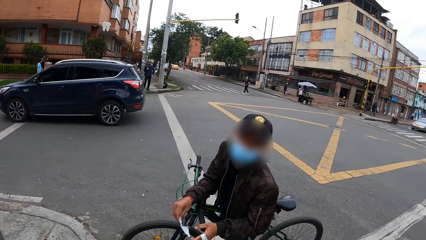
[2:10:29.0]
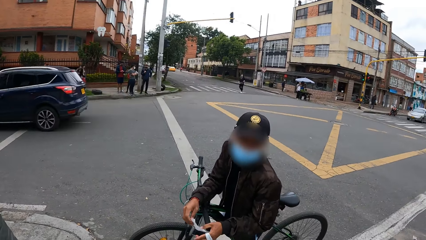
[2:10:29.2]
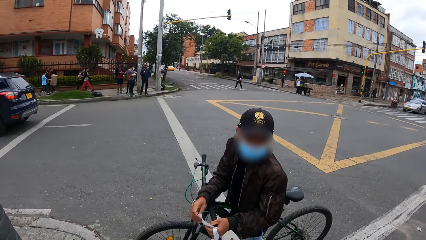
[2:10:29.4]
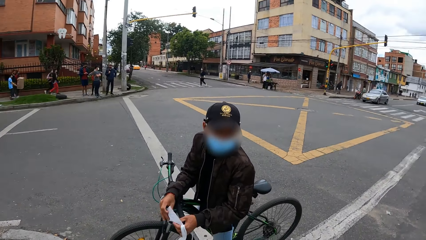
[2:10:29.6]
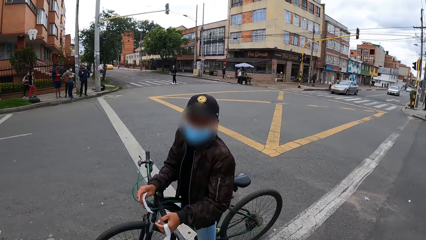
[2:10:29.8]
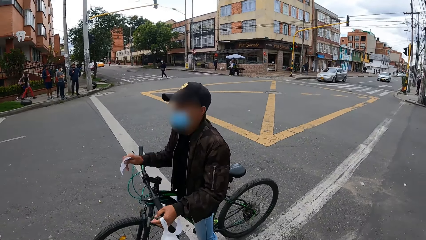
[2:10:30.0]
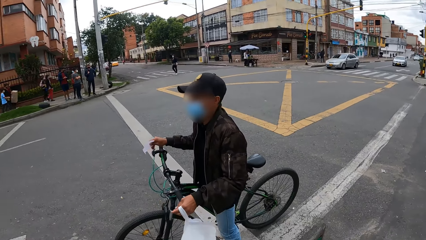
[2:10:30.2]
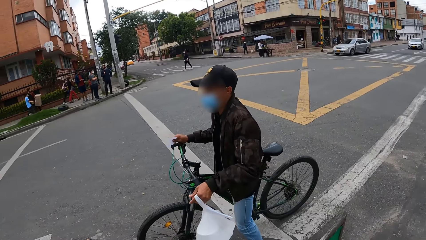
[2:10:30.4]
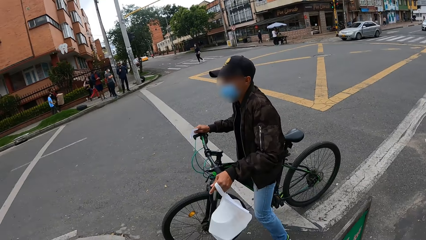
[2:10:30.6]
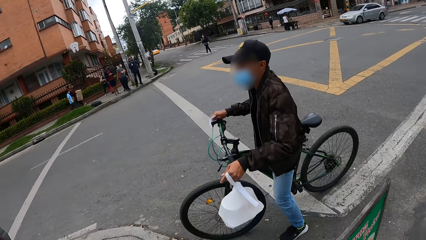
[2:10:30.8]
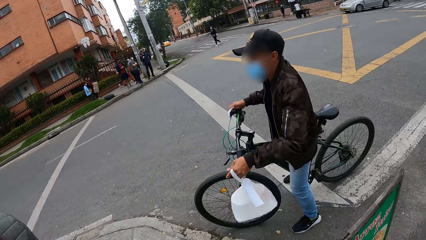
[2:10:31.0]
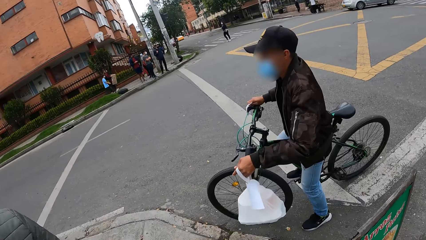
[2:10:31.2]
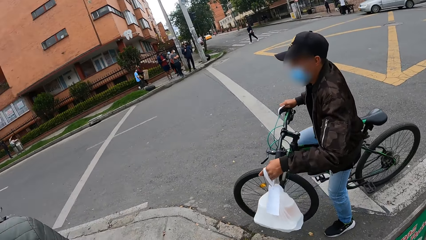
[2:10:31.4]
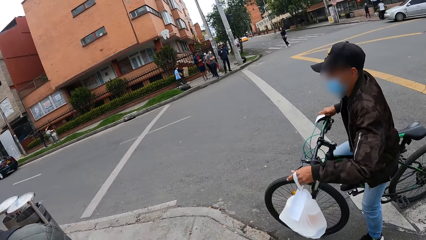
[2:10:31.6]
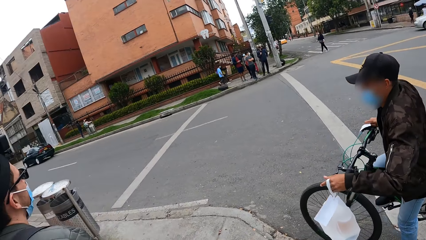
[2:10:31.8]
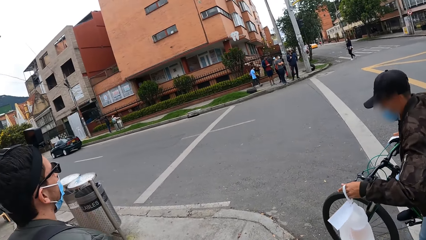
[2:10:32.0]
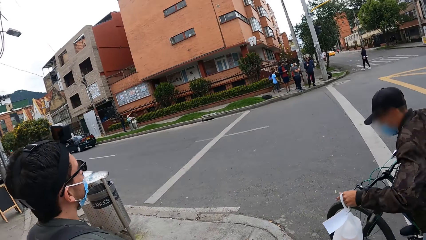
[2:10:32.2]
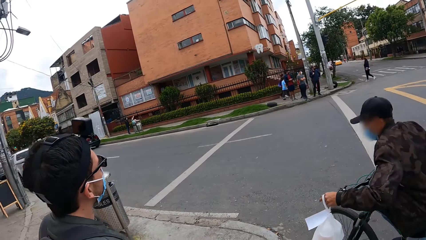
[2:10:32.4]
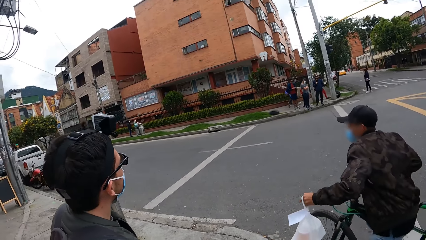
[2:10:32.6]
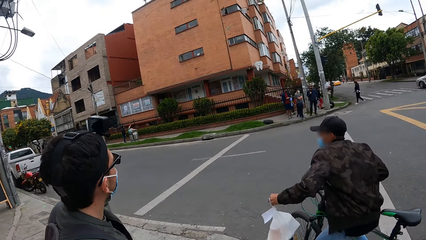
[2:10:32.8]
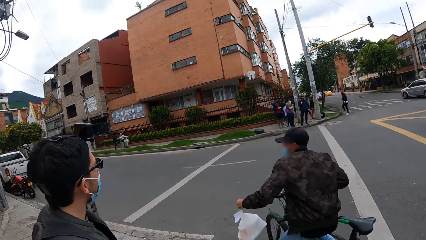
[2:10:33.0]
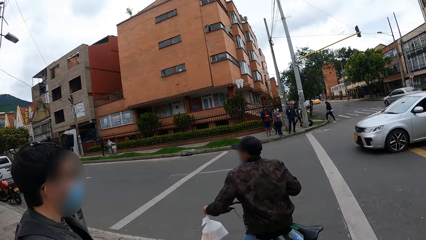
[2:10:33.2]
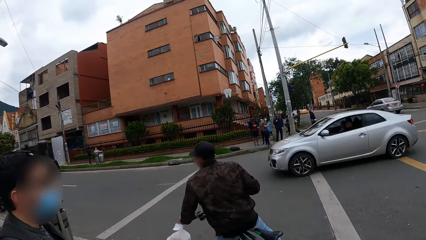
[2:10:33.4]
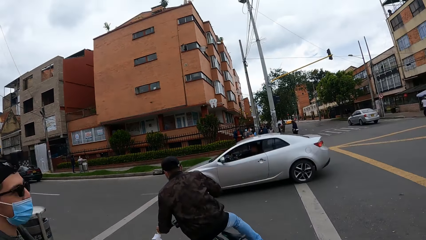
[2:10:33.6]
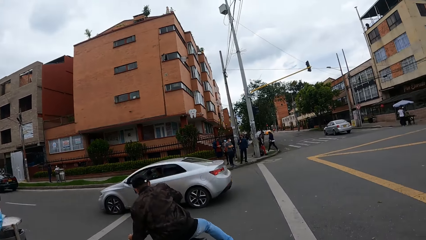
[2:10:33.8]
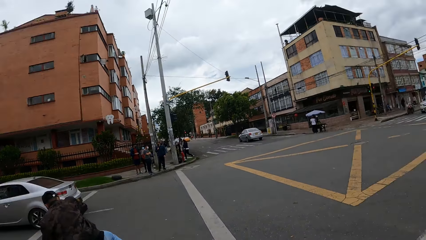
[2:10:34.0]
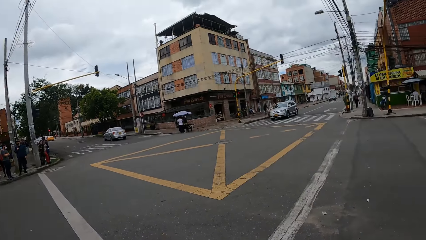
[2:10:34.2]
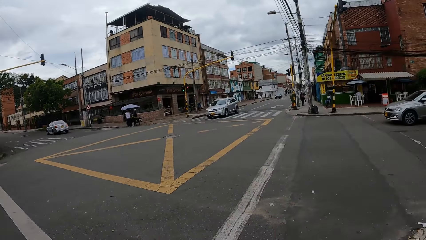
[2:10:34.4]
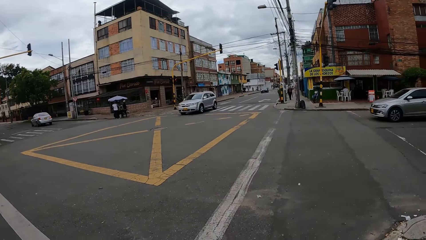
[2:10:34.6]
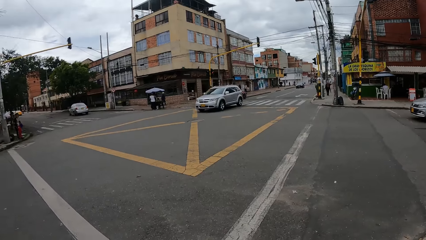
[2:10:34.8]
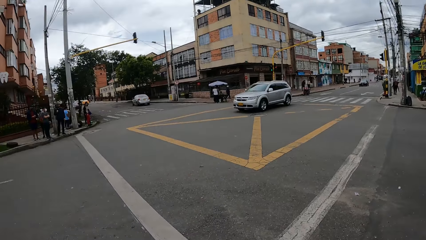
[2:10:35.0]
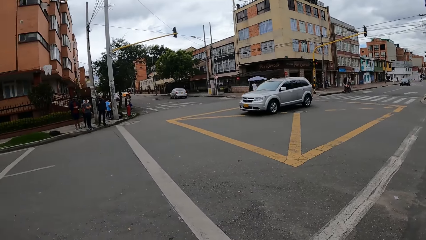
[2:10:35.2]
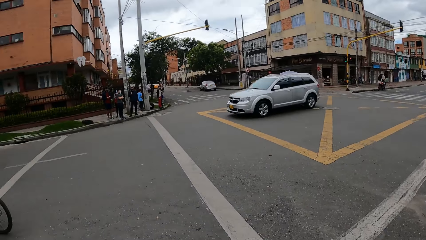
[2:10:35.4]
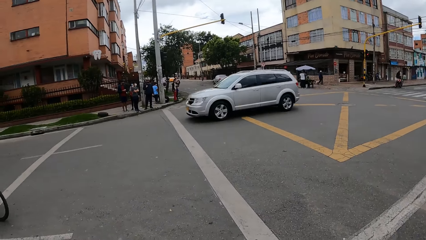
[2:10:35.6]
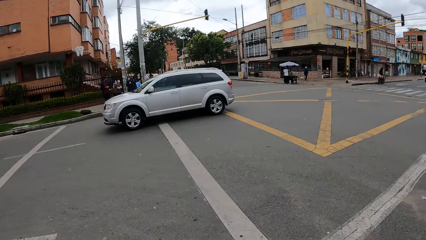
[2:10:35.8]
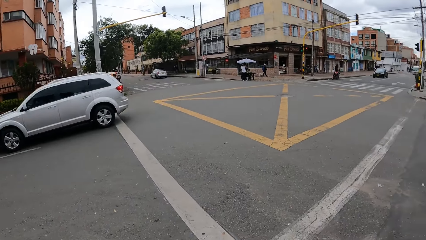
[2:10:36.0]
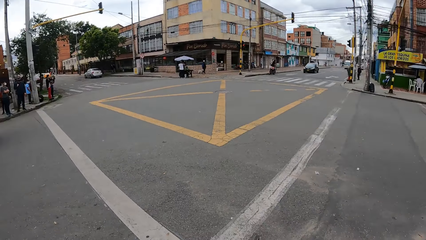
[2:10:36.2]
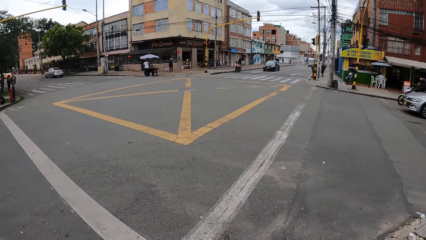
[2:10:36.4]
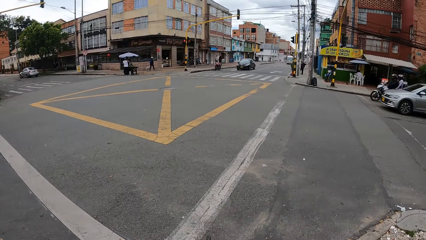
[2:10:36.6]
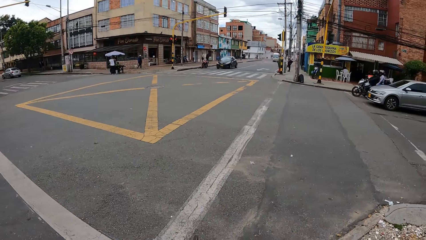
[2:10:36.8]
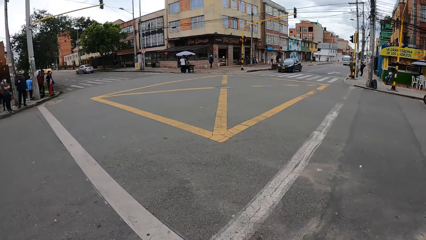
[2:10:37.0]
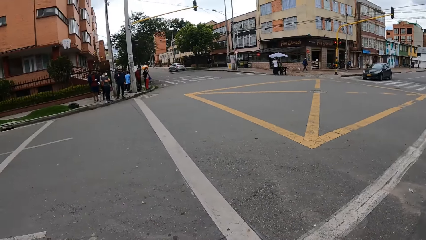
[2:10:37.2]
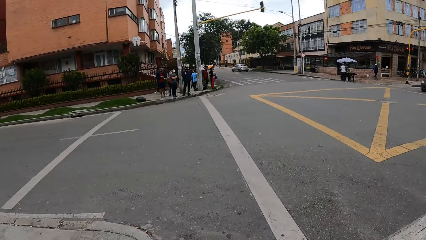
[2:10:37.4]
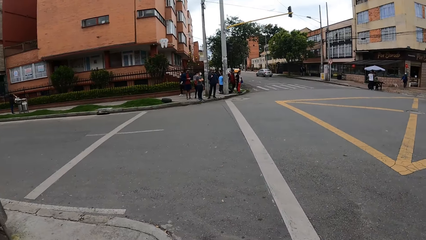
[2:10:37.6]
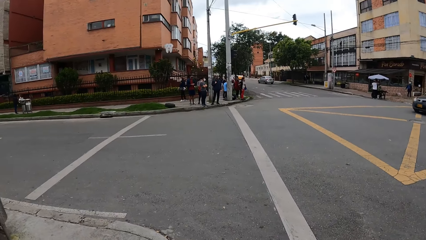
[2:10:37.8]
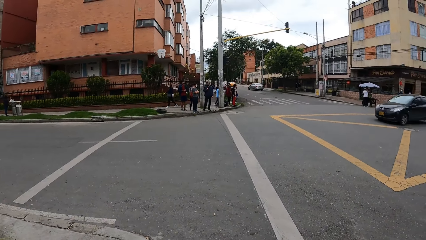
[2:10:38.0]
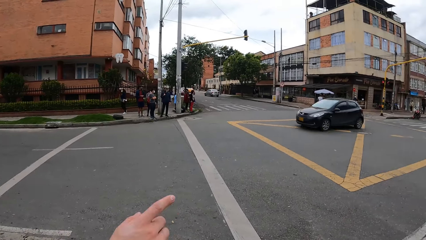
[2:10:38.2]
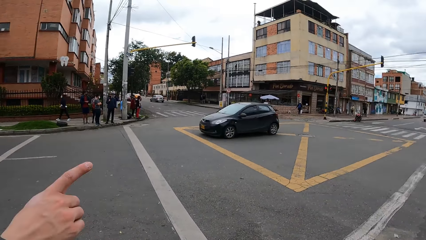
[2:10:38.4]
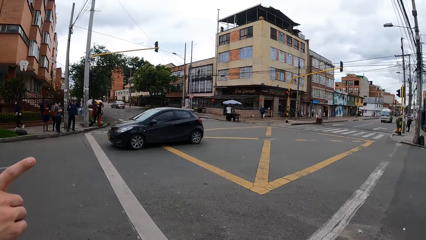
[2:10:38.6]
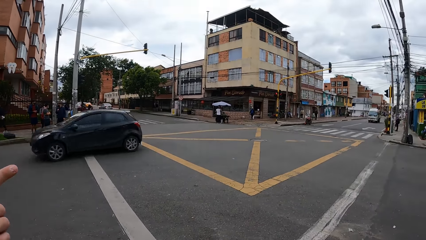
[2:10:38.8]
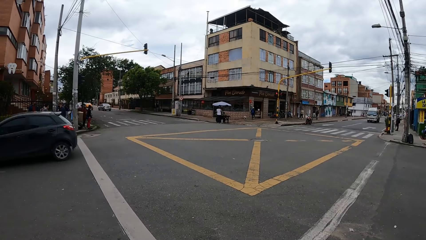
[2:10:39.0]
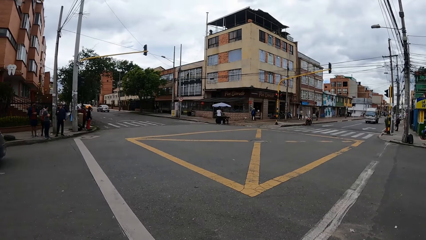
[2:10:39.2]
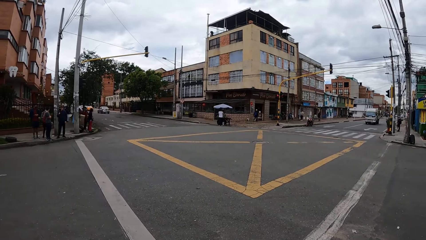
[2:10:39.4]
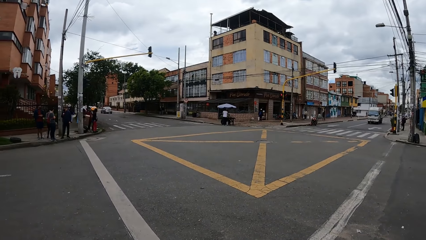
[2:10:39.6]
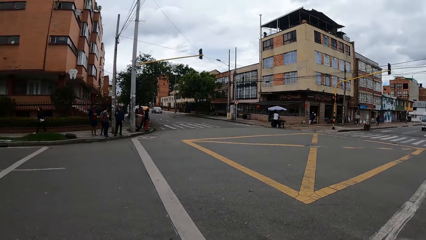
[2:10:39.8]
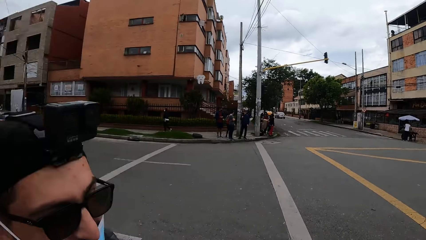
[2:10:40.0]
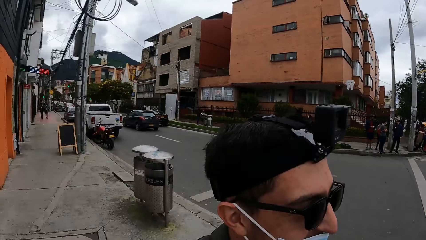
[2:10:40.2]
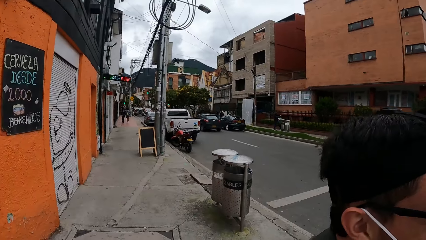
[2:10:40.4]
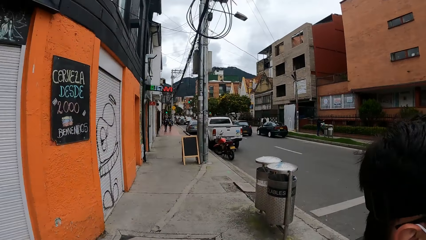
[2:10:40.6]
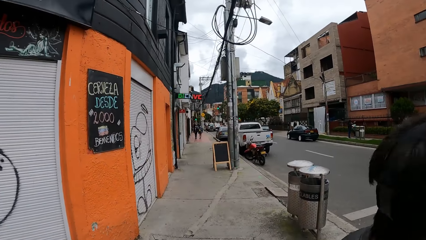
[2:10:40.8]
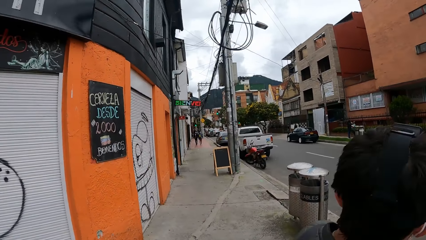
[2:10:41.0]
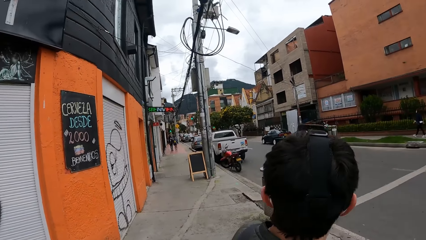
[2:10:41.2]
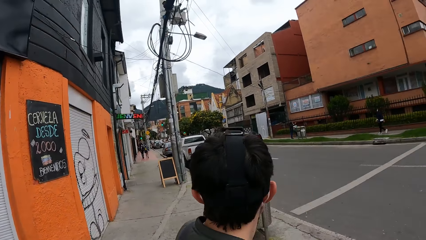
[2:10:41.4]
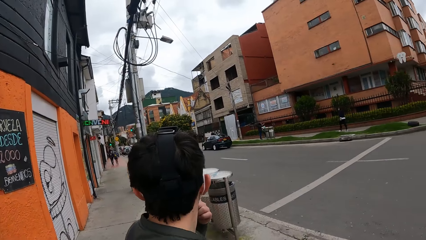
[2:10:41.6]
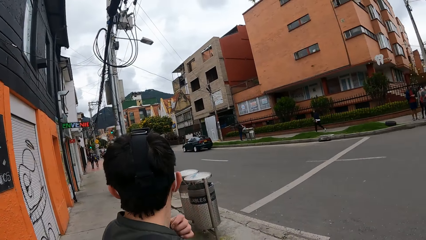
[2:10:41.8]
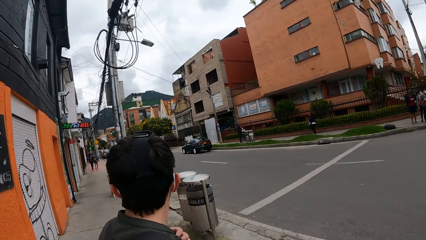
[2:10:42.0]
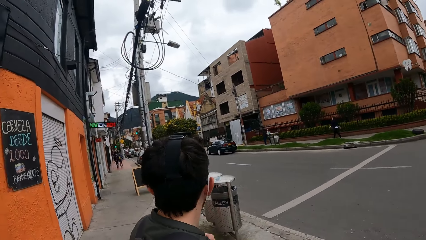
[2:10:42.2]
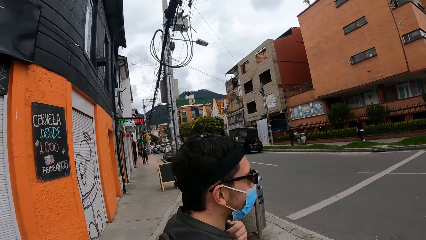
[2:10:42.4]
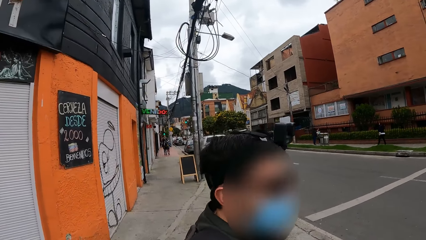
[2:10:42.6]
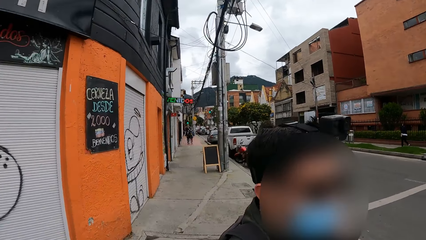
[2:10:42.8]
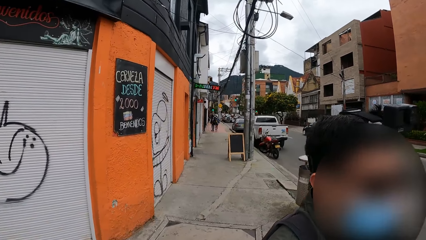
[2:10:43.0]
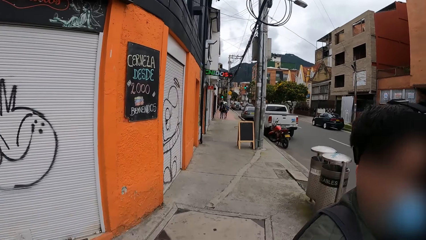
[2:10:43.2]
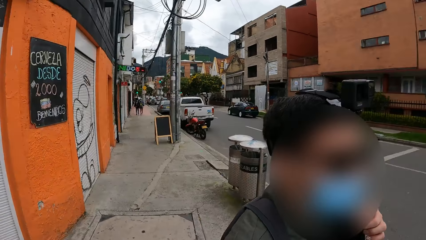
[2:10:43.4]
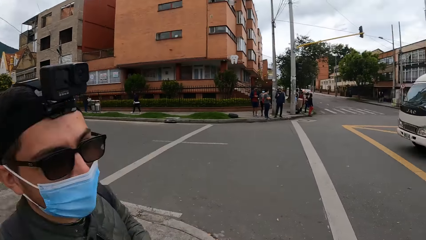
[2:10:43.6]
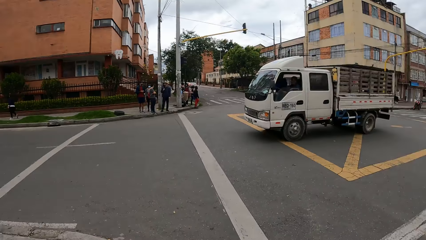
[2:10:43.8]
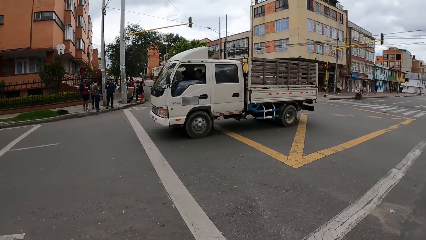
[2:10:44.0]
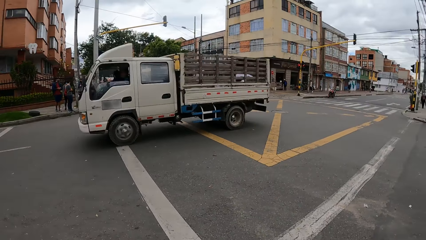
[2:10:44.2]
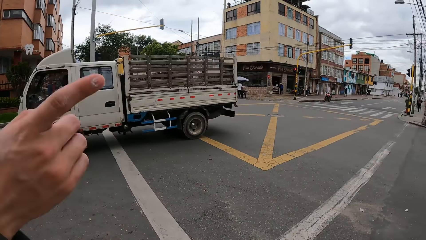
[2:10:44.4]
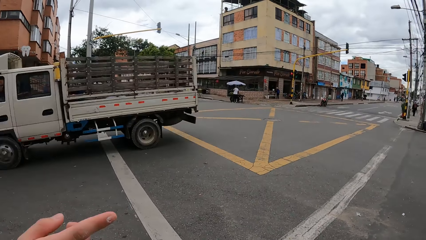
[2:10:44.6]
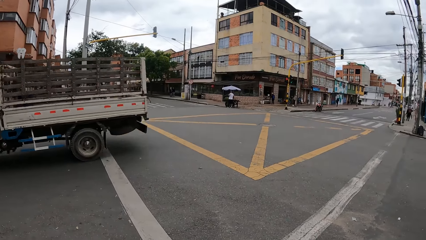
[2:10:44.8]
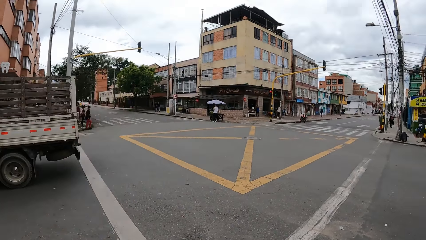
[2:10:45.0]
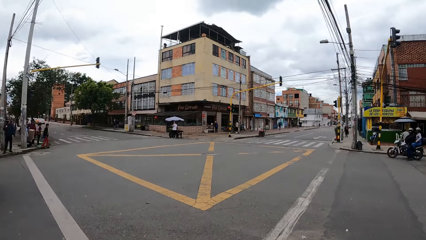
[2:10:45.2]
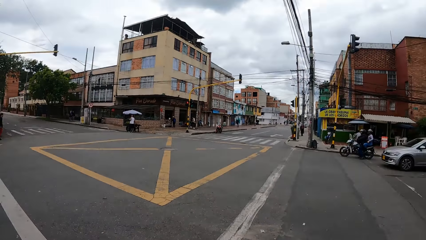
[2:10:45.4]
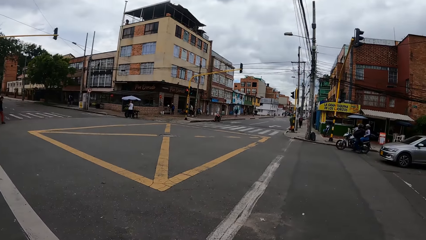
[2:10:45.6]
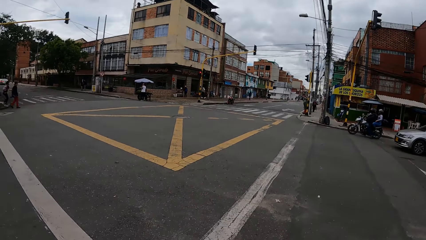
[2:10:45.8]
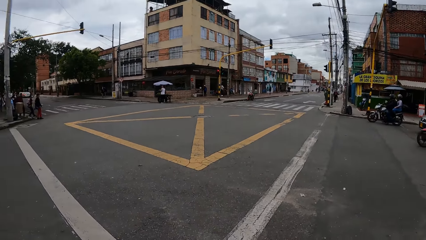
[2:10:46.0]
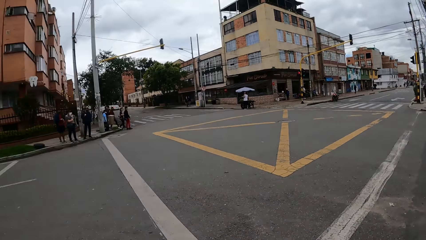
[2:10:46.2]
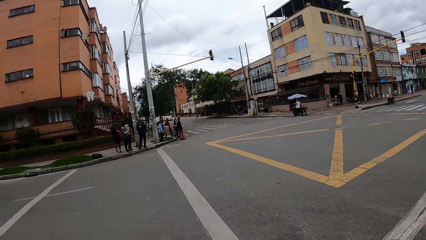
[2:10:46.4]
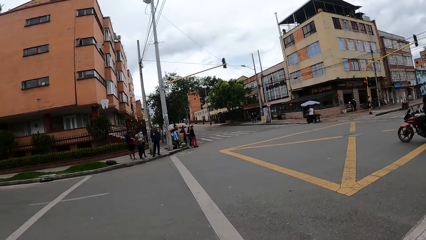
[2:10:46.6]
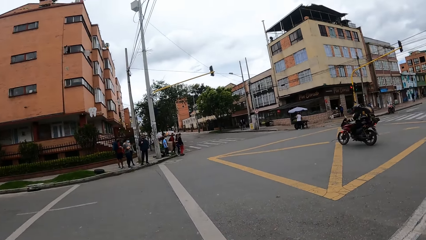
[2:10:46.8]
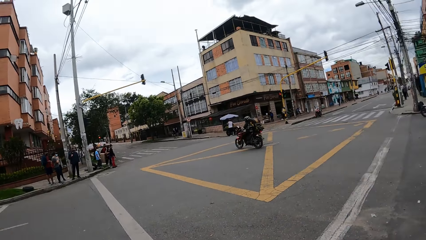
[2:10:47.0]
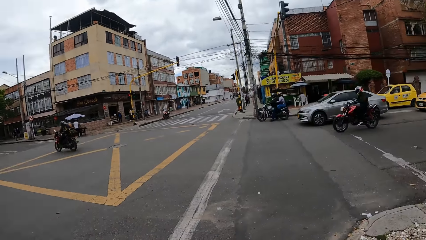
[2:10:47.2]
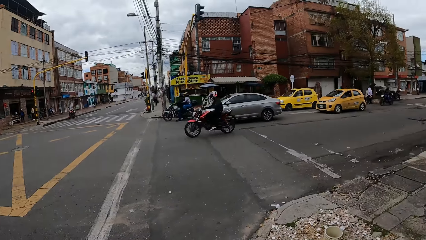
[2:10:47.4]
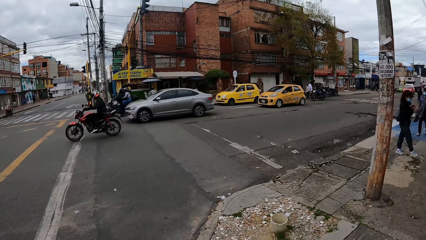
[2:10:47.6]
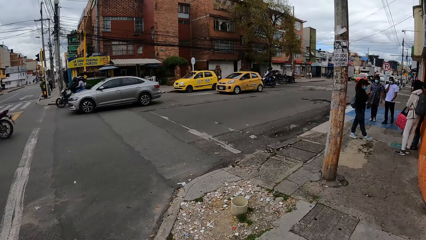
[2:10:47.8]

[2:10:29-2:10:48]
A blue car drives past the camera wearer. A silver car drives past the camera wearer. The man rides on the bicycle. The silver car drives past the camera wearer. A black car drives past the camera wearer. The camera wearer looks back. A truck drives past the camera wearer. The camera wearer looks aside.
